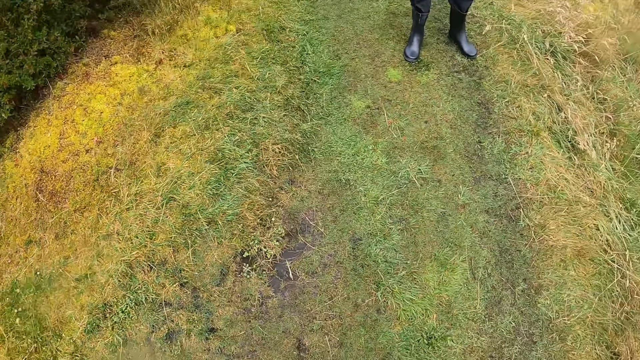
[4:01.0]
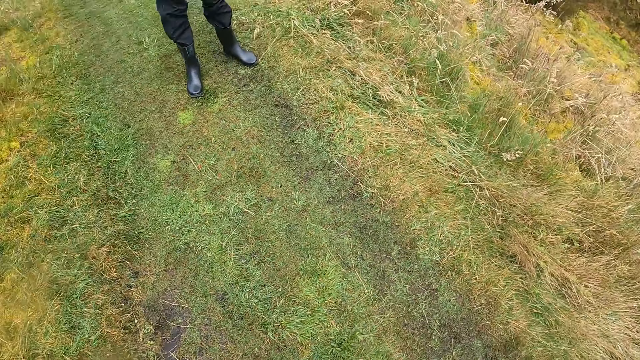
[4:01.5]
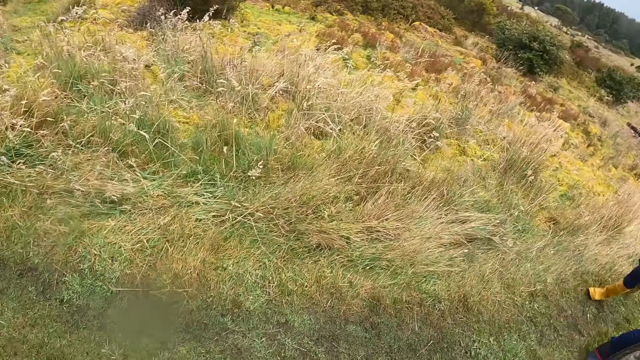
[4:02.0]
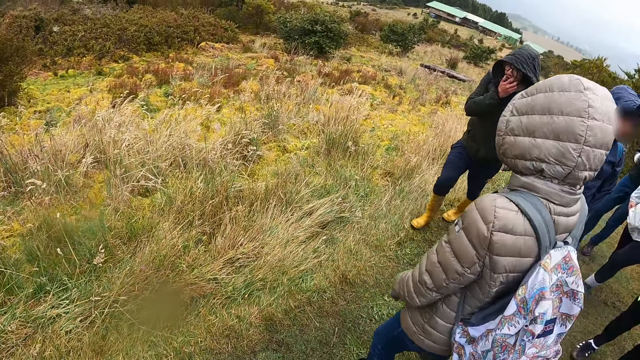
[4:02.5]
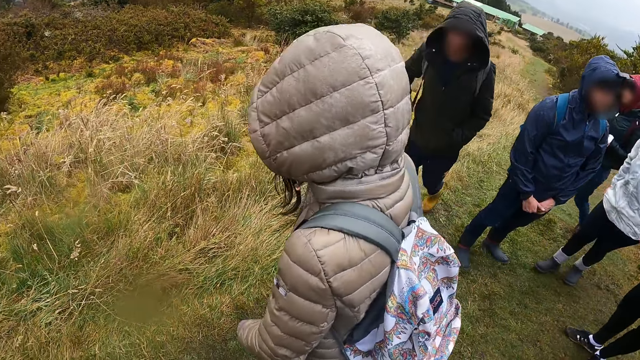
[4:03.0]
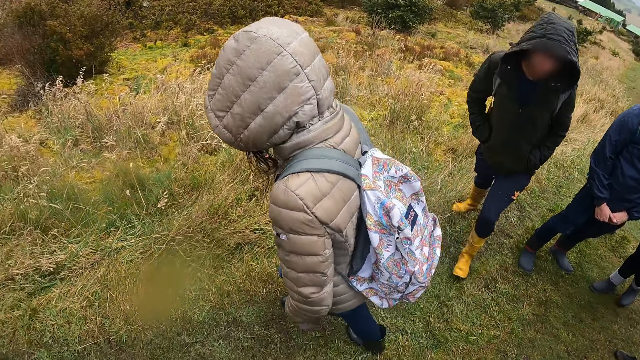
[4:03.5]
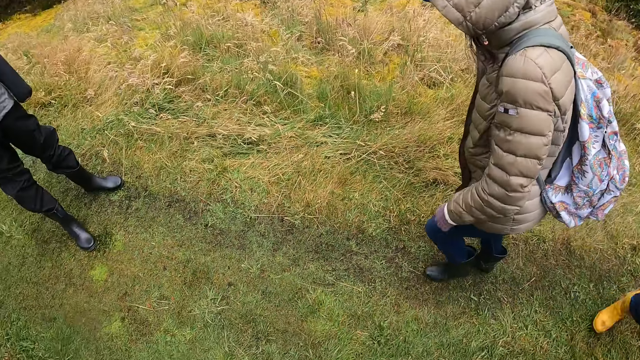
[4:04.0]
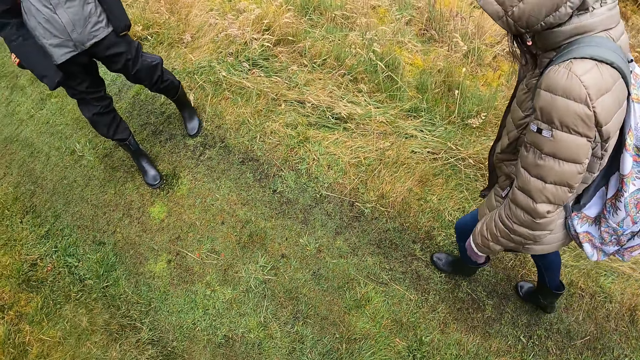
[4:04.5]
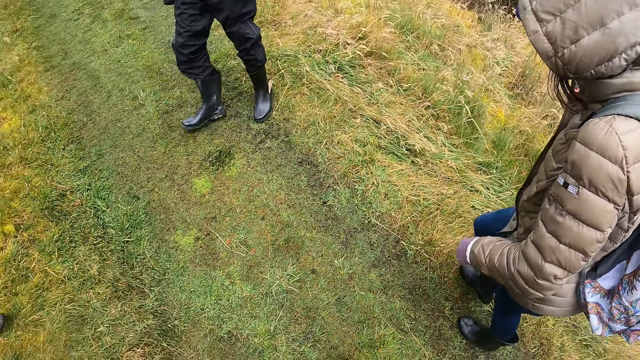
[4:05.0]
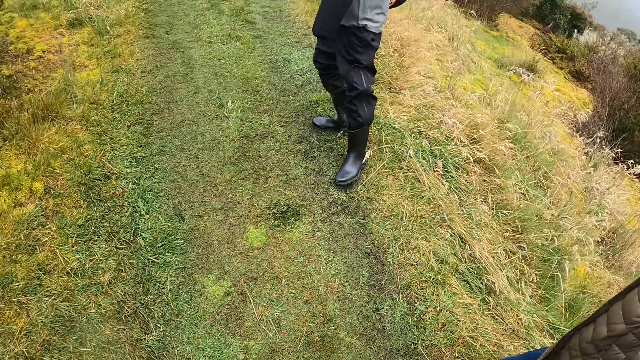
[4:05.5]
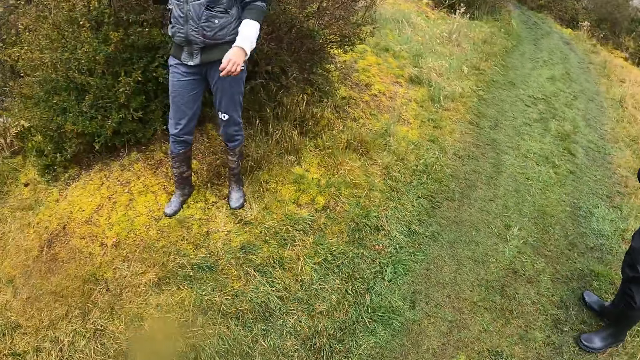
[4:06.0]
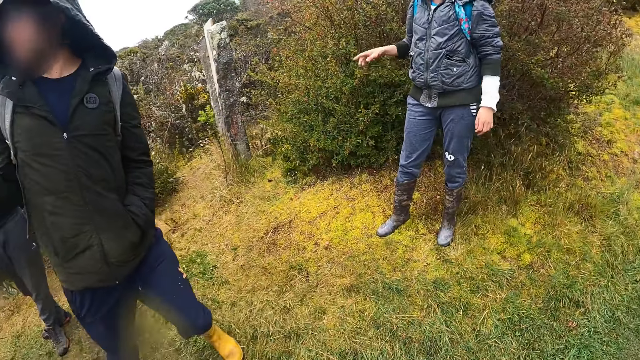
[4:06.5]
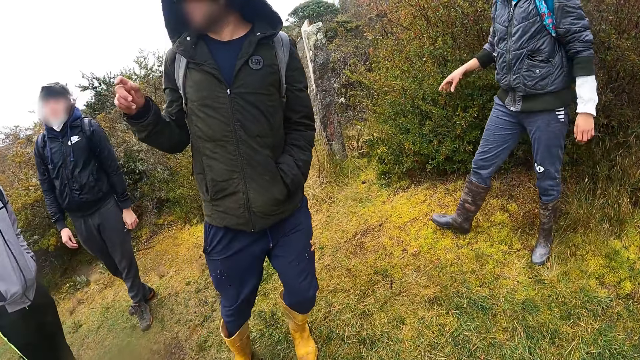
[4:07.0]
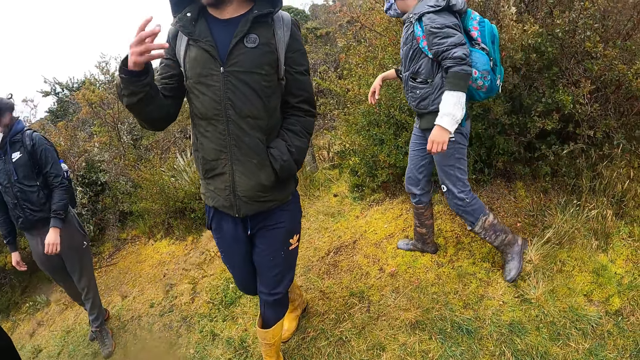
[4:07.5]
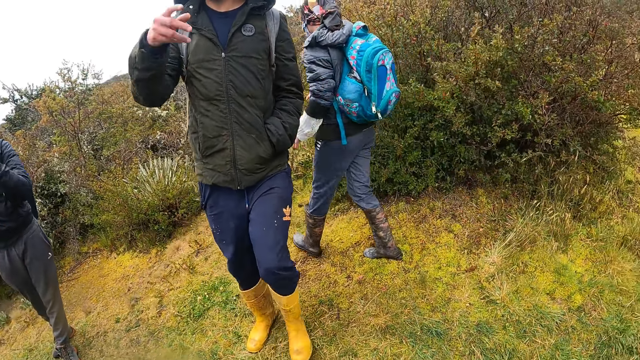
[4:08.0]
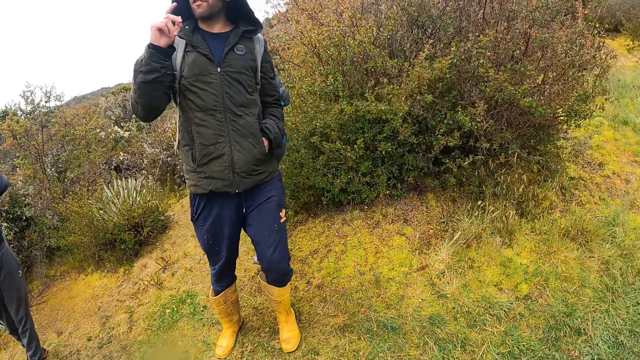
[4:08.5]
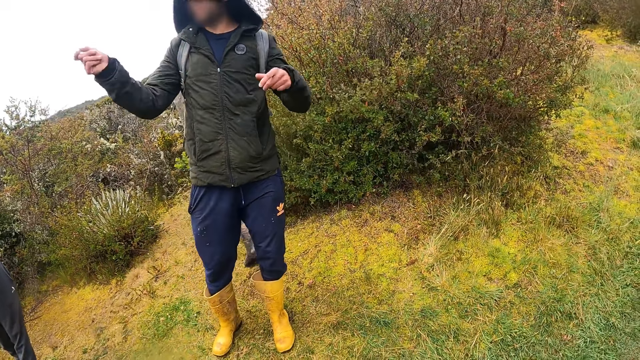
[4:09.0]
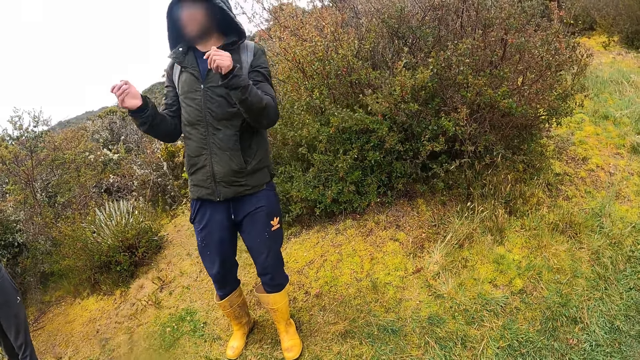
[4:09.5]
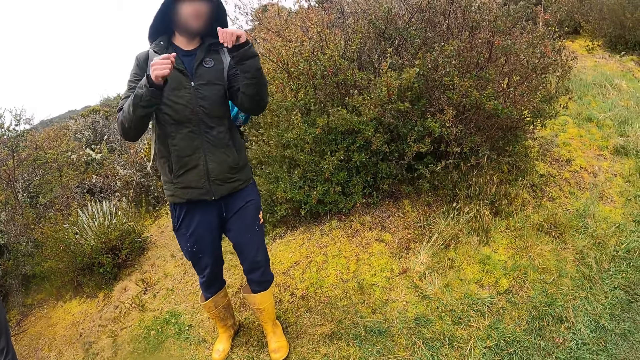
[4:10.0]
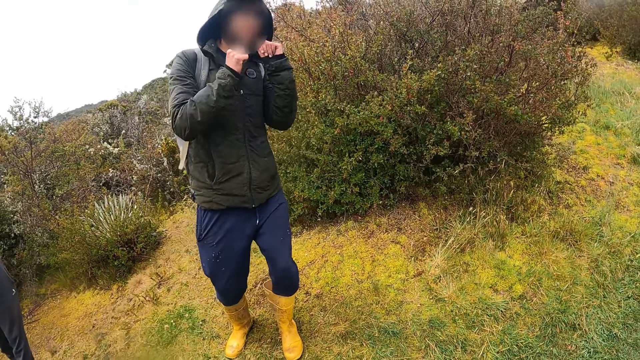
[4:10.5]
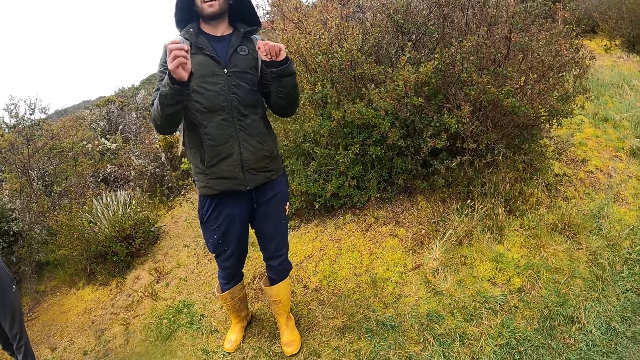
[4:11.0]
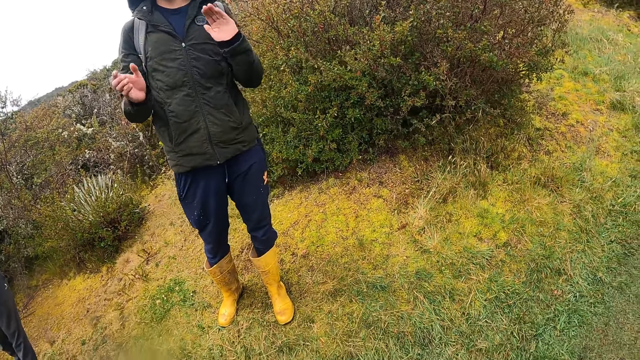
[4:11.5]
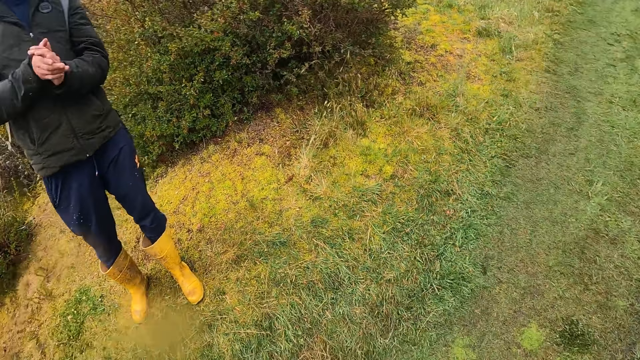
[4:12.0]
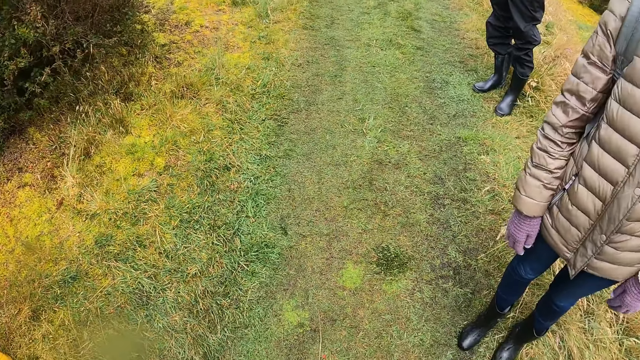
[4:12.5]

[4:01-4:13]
Another man interacts with the camera wearer and the group of people.

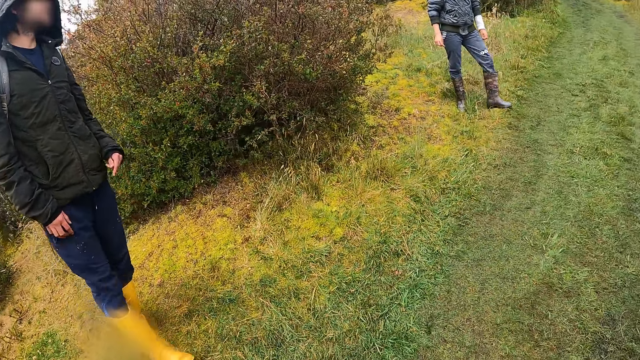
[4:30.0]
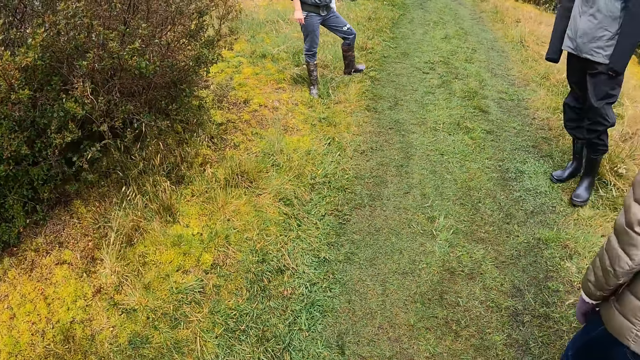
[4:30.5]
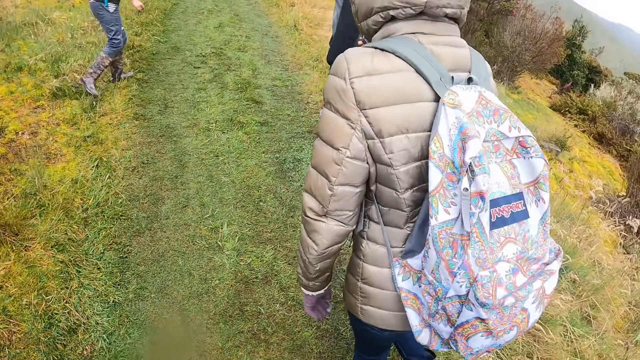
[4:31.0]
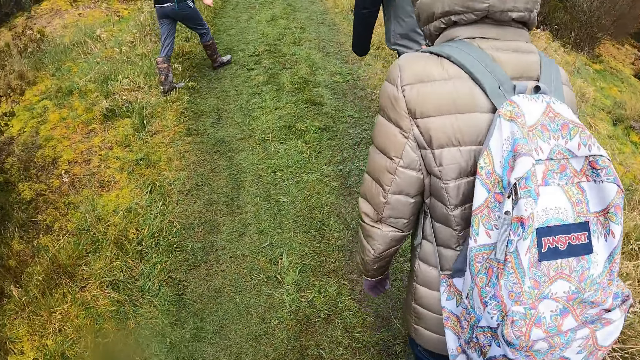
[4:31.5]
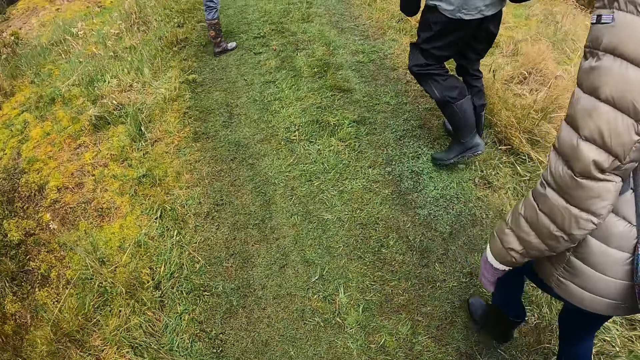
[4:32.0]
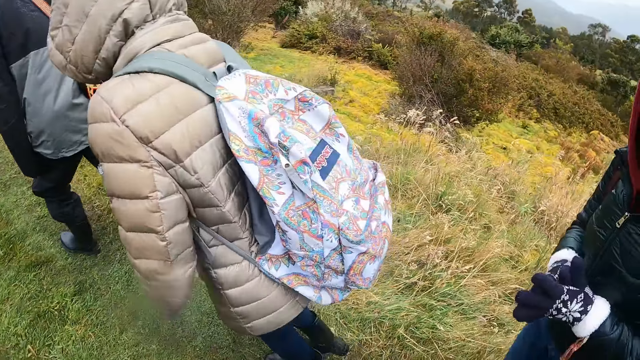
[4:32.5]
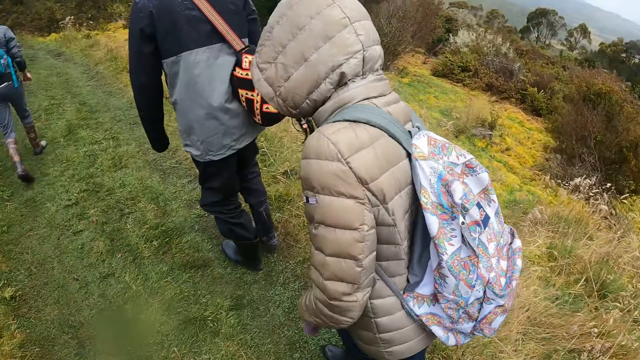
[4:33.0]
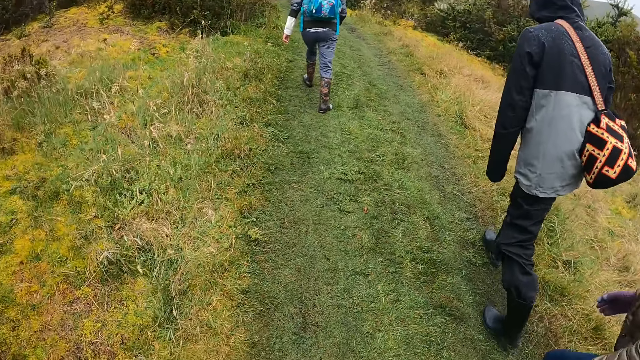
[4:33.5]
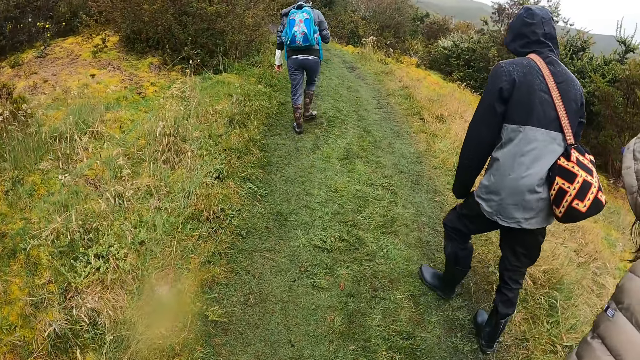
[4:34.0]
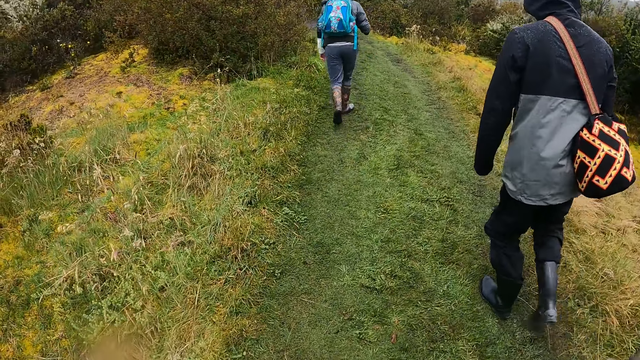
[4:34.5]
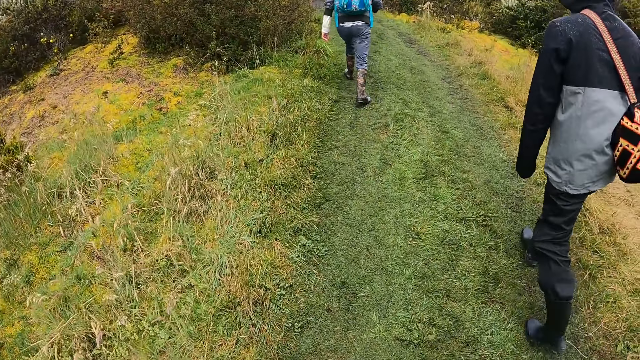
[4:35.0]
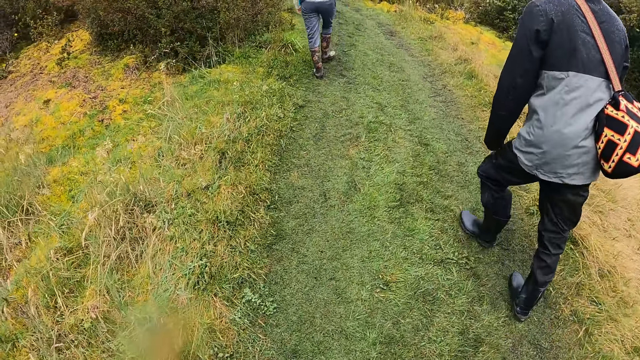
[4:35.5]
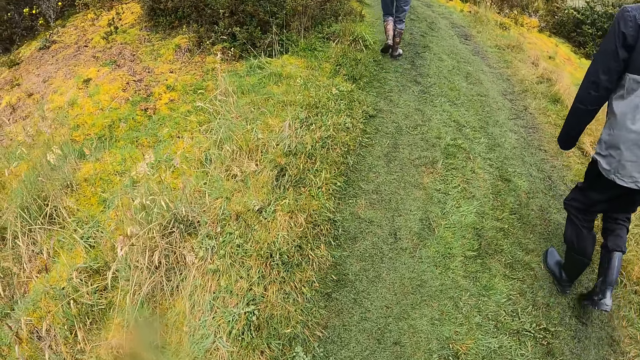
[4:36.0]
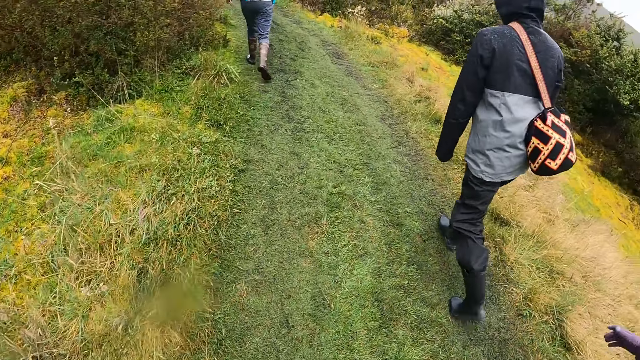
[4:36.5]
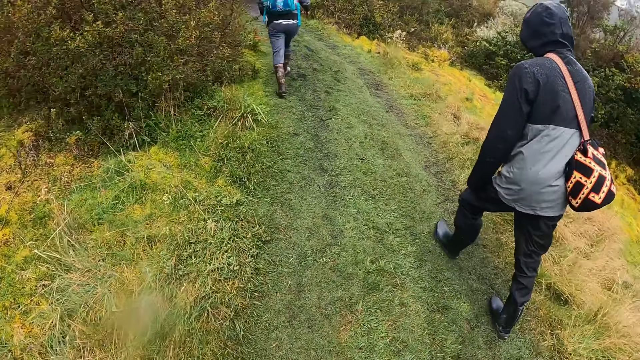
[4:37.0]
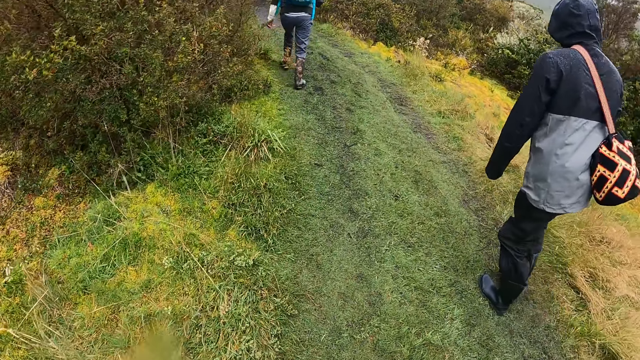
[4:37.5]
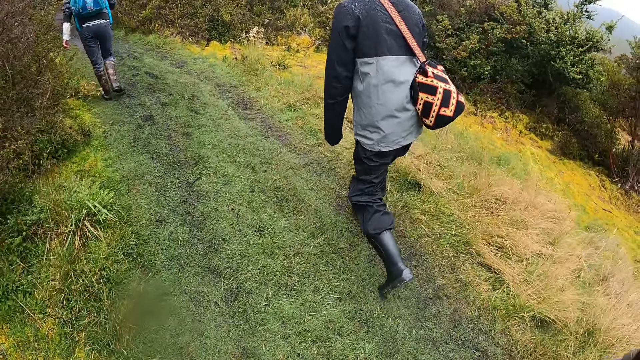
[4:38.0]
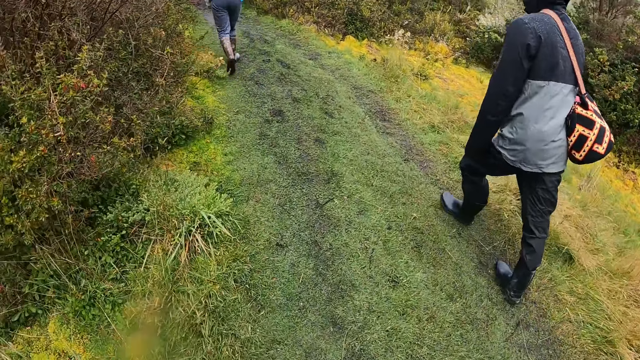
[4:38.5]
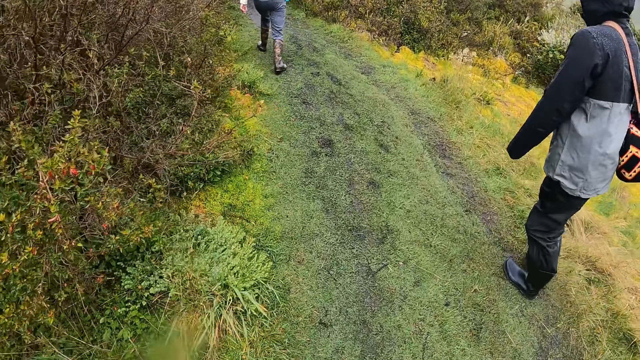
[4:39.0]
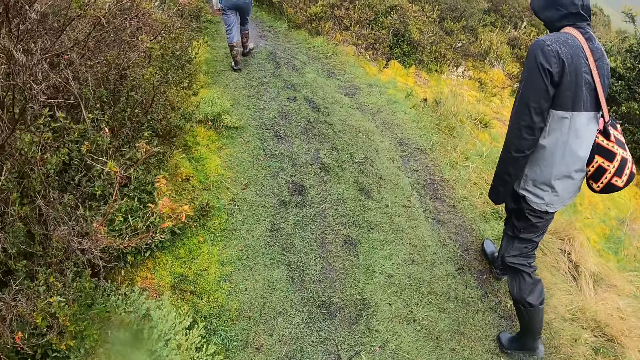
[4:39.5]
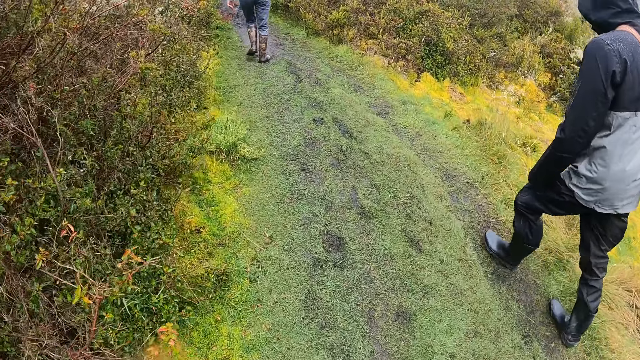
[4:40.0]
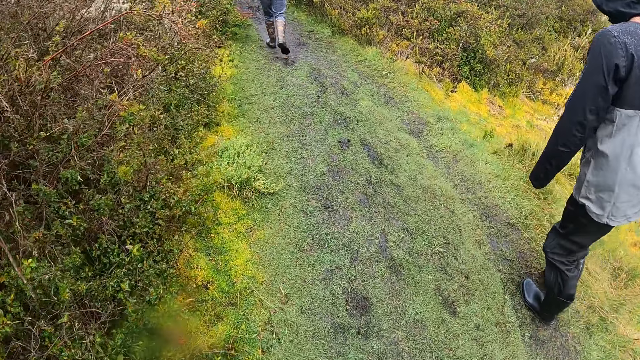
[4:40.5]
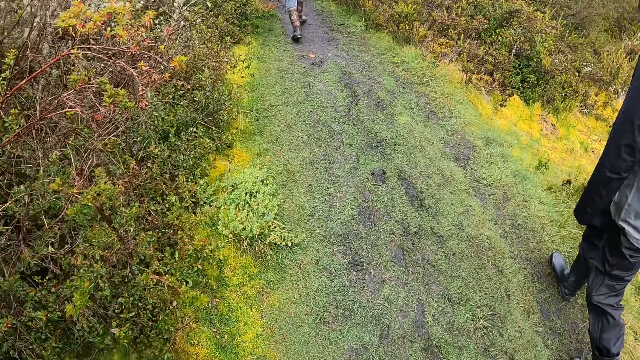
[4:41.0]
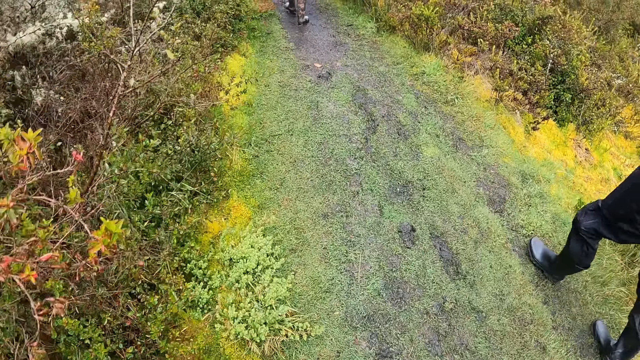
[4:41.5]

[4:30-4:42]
The camera wearer walks through the pathway on the hill.
